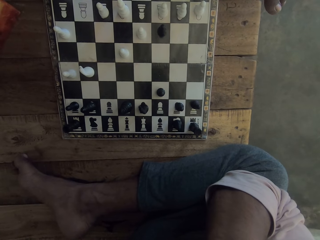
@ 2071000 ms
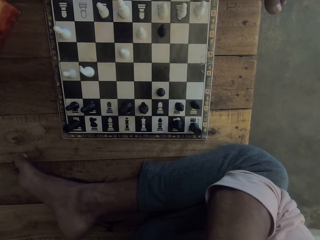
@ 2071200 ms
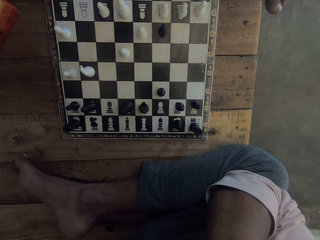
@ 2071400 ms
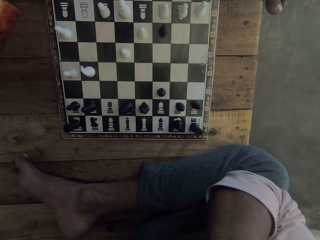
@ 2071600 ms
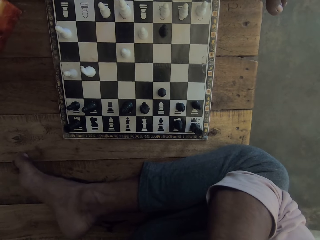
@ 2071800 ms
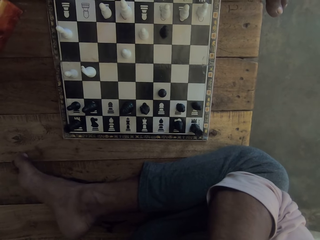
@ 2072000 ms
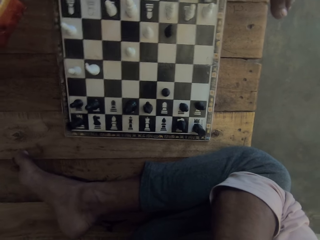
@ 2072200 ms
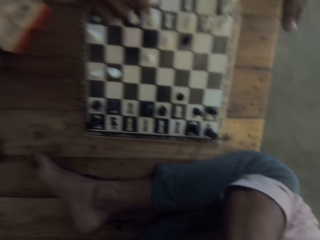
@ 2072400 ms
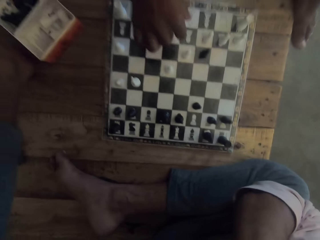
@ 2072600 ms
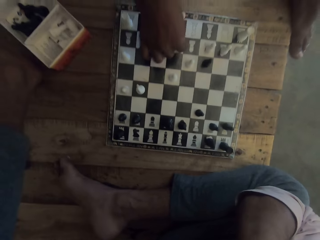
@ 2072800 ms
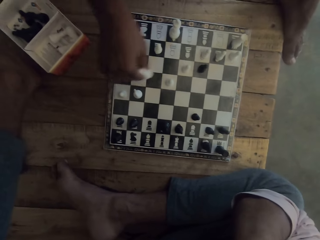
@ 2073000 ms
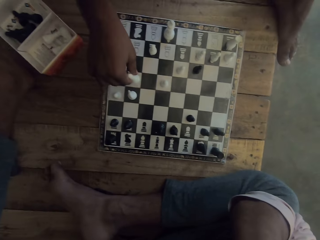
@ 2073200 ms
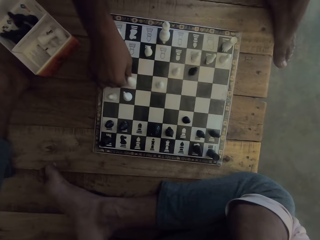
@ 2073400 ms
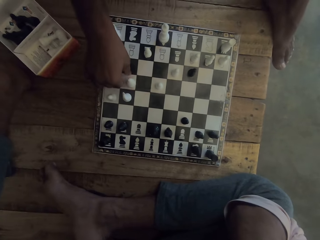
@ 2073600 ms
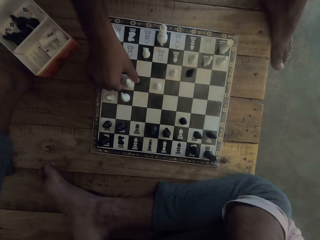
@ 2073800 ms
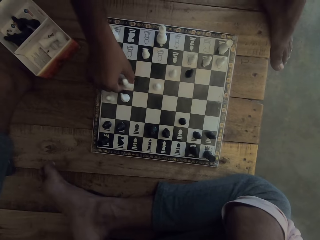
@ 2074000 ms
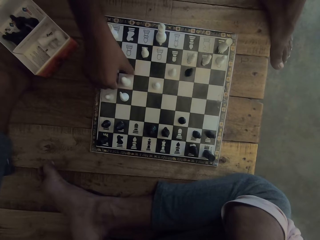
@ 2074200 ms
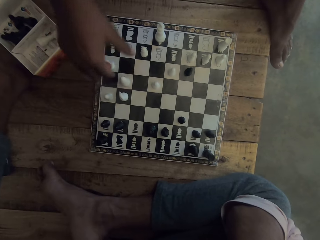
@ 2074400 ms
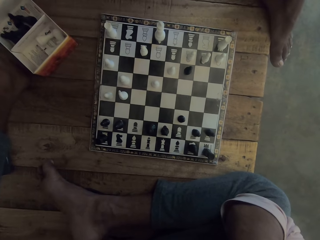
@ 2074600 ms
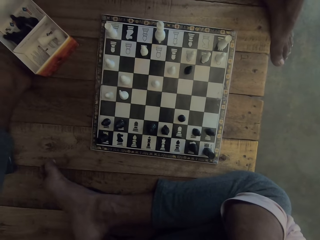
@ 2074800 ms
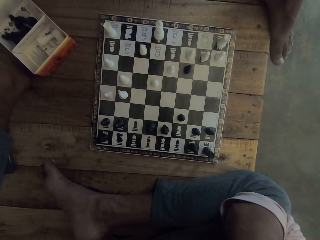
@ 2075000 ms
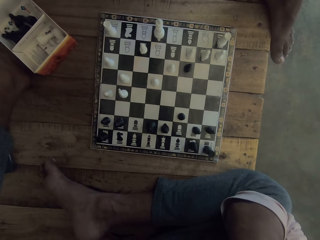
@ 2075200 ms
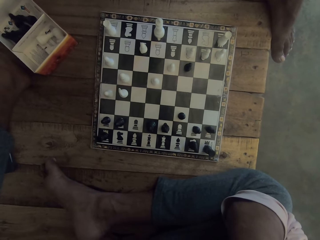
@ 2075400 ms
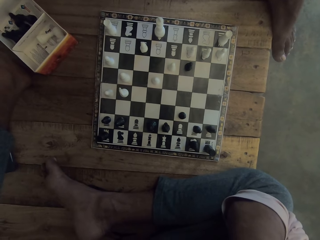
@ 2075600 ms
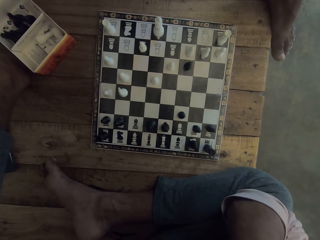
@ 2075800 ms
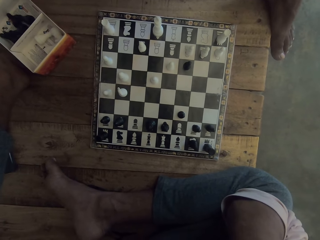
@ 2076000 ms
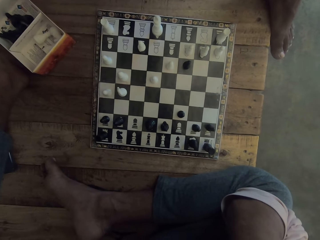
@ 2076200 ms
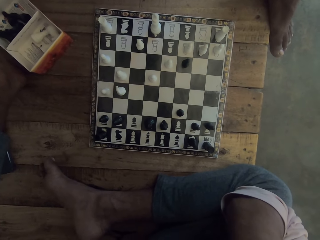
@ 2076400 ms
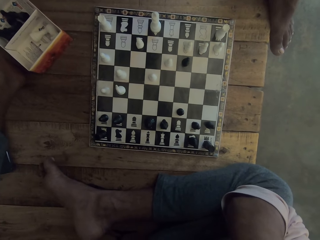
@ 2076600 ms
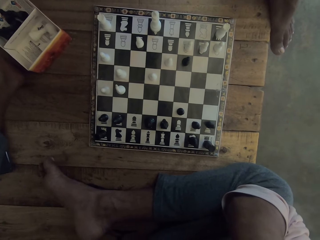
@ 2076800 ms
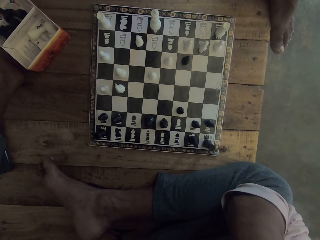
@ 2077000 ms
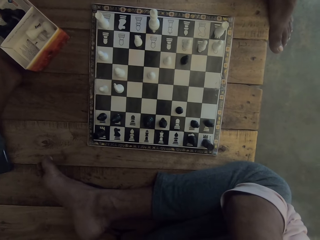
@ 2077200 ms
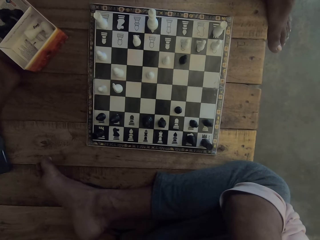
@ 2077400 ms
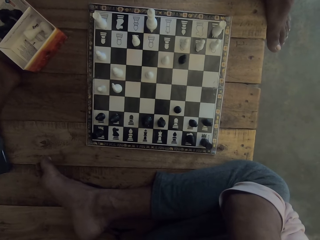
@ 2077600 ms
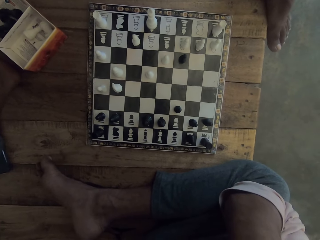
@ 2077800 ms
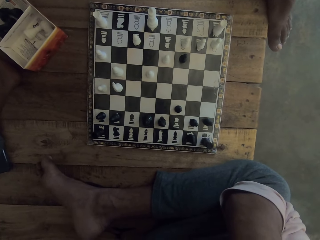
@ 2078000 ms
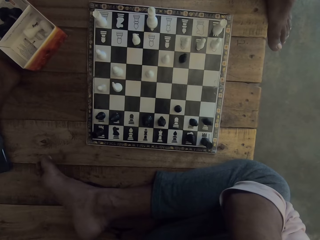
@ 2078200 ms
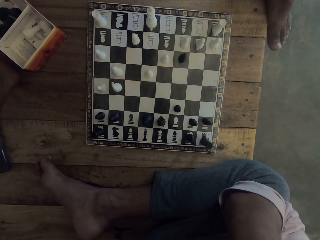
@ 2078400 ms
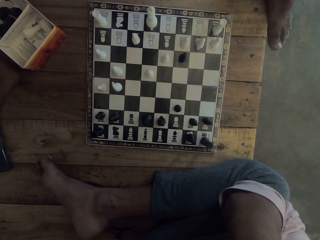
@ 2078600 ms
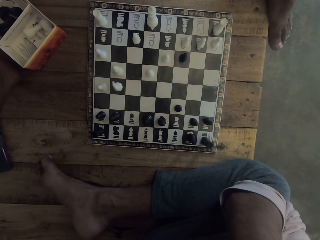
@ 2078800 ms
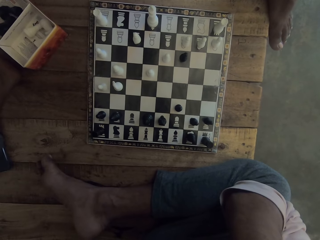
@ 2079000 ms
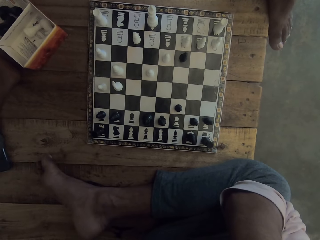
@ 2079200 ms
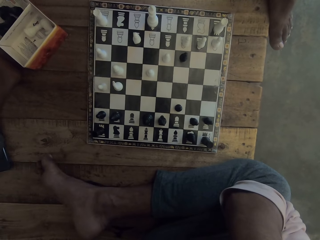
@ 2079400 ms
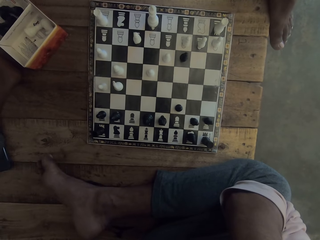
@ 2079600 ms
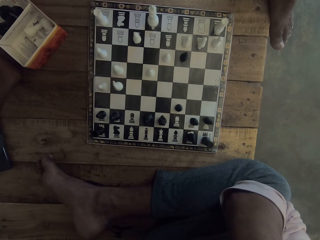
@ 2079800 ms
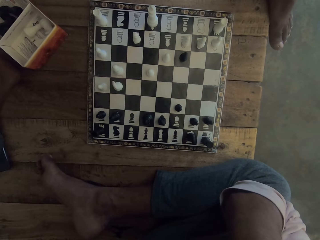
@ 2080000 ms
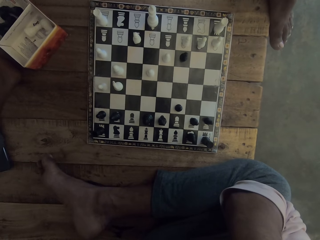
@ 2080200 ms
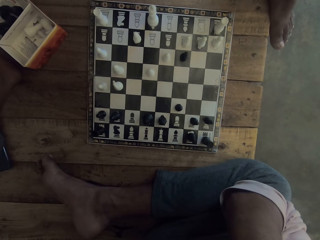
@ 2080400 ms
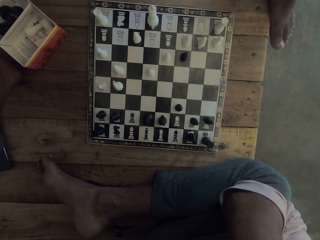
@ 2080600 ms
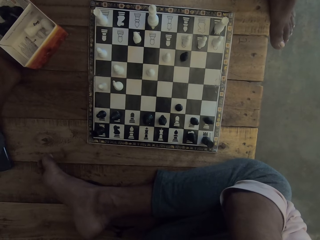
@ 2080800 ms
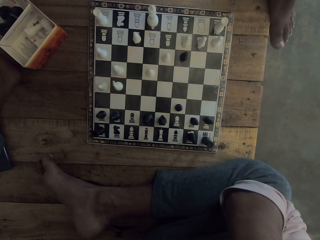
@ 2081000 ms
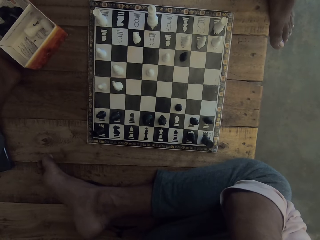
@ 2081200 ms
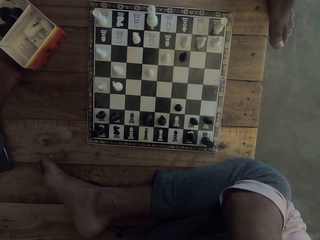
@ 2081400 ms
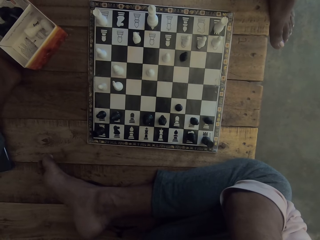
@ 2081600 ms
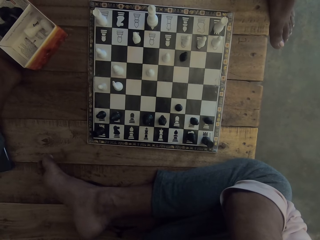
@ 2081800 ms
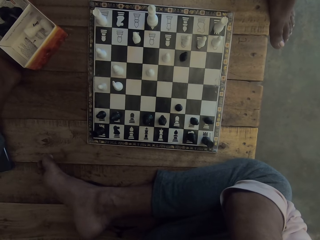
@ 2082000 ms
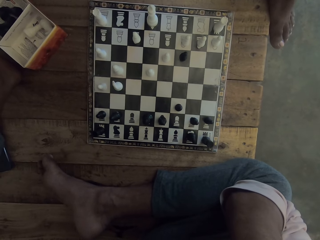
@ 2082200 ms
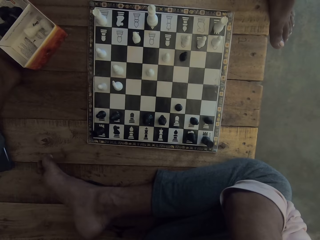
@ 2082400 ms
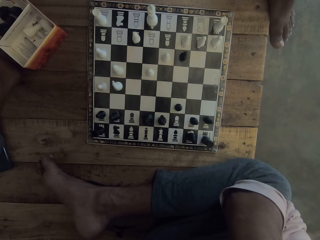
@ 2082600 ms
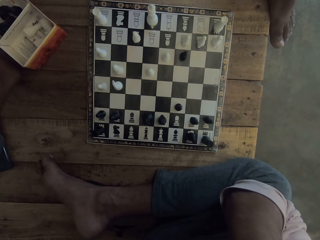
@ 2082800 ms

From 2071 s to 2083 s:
A man moves the piece on the chess board. The camera wearer plays chess. They look at the chess board.

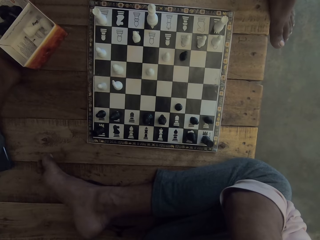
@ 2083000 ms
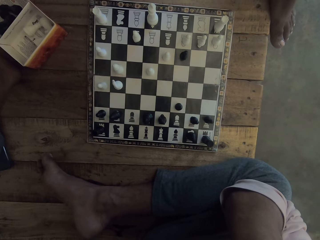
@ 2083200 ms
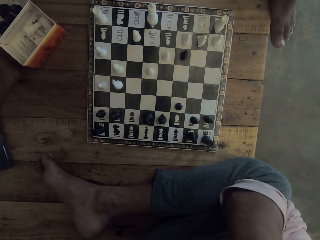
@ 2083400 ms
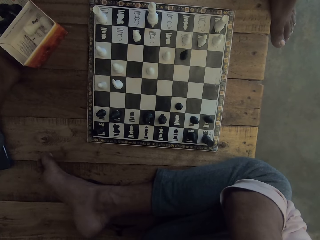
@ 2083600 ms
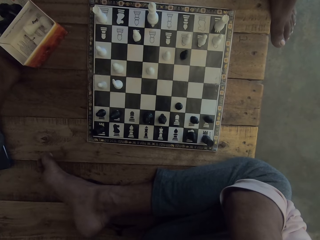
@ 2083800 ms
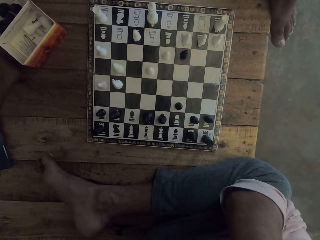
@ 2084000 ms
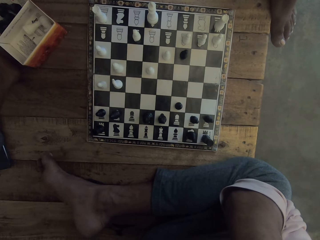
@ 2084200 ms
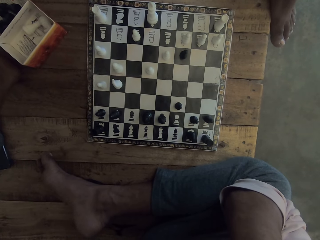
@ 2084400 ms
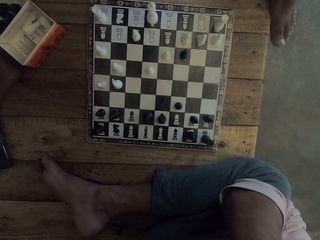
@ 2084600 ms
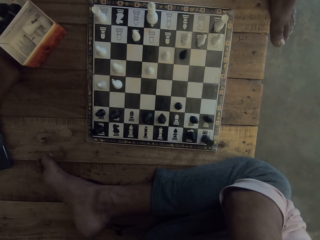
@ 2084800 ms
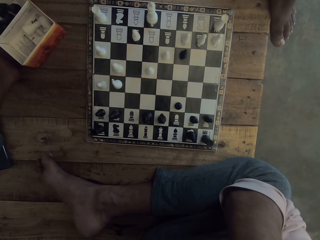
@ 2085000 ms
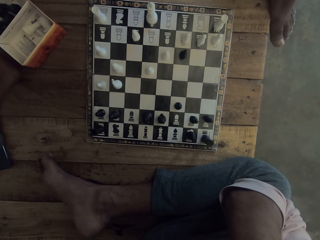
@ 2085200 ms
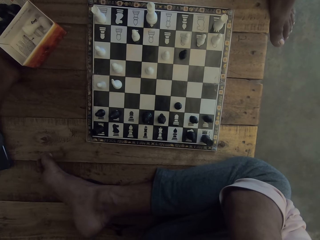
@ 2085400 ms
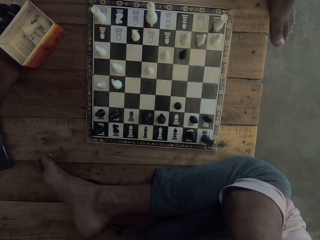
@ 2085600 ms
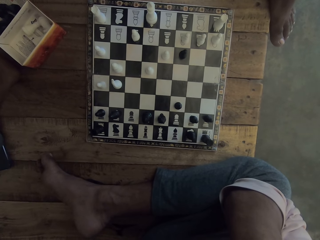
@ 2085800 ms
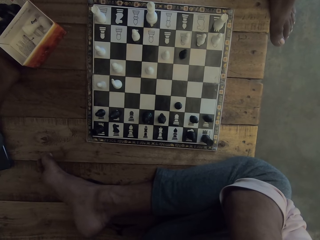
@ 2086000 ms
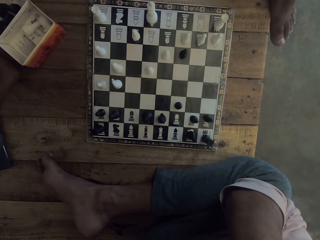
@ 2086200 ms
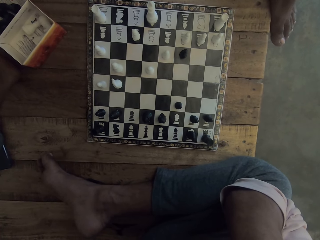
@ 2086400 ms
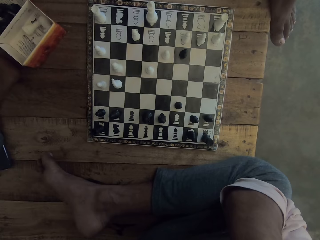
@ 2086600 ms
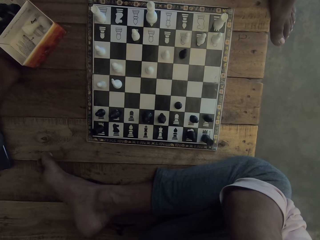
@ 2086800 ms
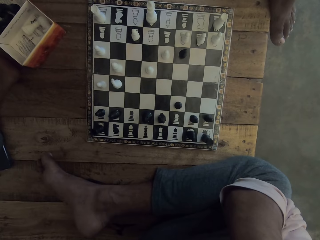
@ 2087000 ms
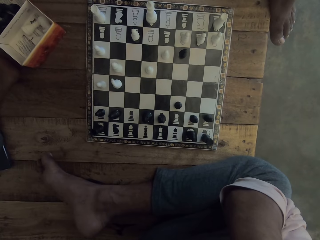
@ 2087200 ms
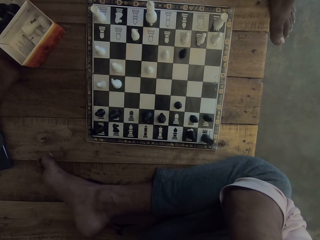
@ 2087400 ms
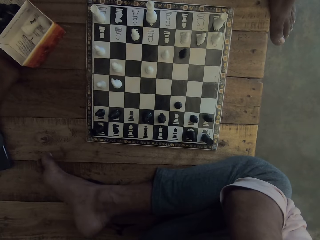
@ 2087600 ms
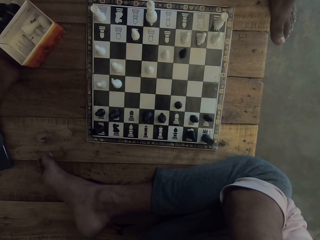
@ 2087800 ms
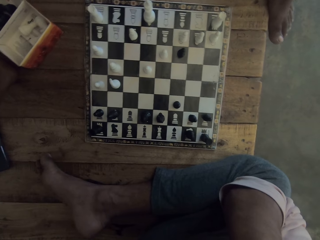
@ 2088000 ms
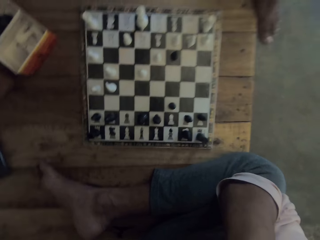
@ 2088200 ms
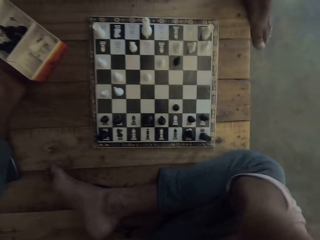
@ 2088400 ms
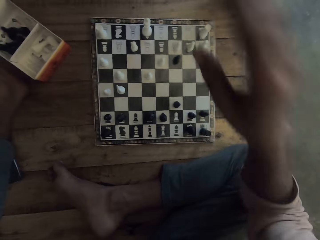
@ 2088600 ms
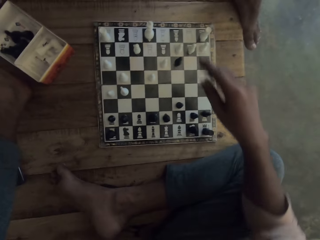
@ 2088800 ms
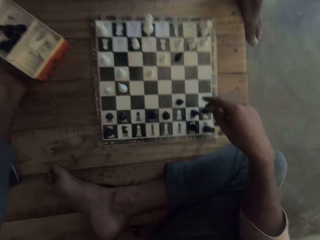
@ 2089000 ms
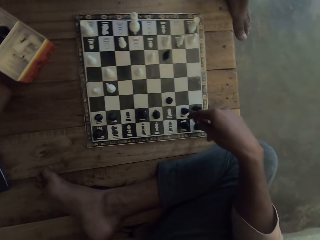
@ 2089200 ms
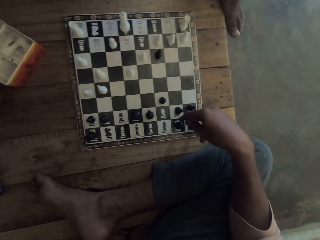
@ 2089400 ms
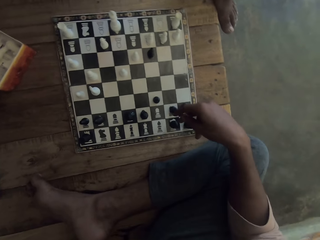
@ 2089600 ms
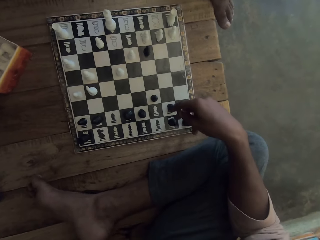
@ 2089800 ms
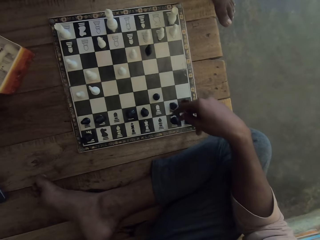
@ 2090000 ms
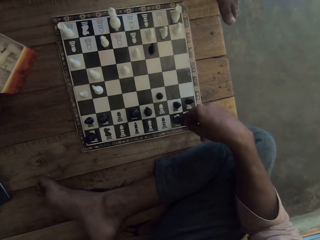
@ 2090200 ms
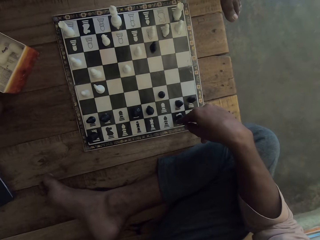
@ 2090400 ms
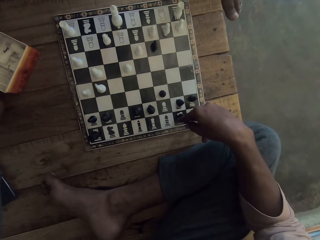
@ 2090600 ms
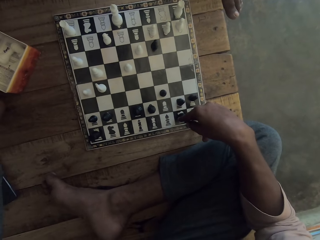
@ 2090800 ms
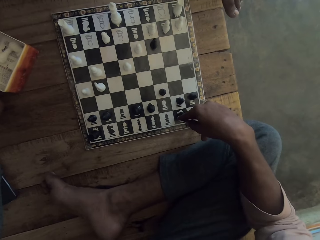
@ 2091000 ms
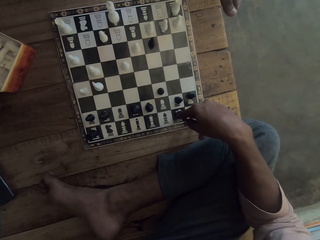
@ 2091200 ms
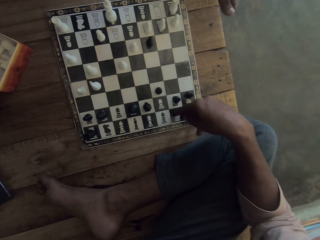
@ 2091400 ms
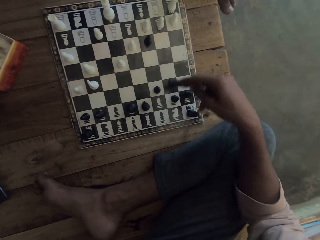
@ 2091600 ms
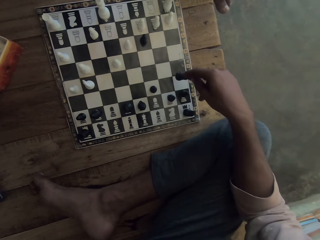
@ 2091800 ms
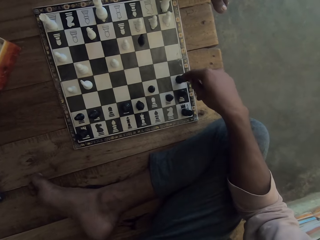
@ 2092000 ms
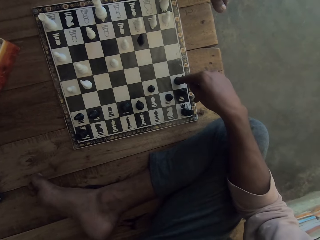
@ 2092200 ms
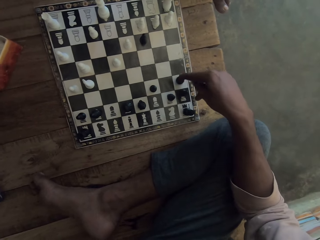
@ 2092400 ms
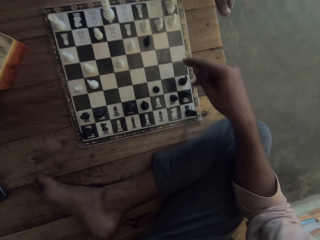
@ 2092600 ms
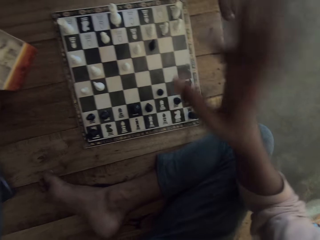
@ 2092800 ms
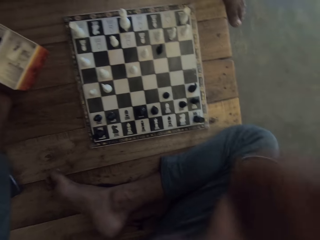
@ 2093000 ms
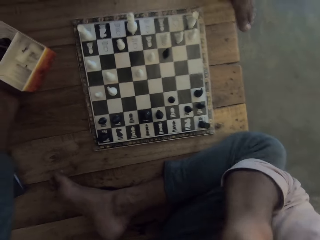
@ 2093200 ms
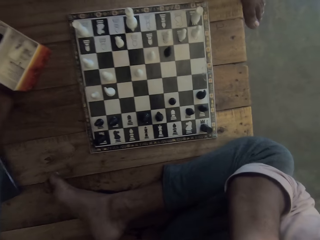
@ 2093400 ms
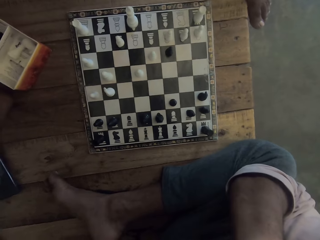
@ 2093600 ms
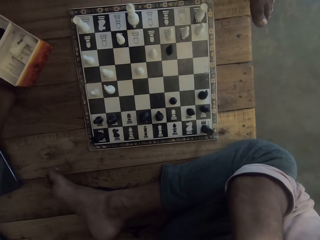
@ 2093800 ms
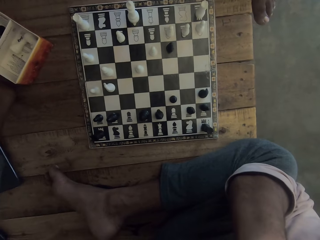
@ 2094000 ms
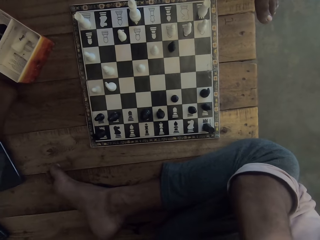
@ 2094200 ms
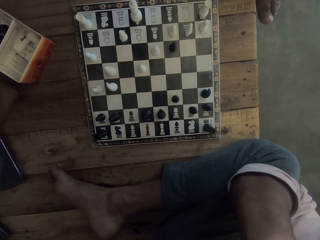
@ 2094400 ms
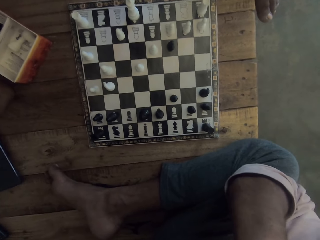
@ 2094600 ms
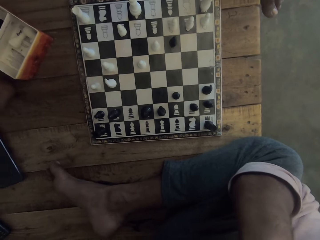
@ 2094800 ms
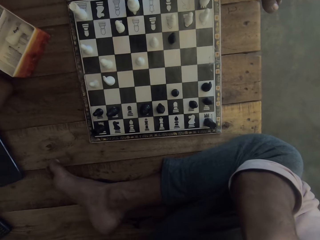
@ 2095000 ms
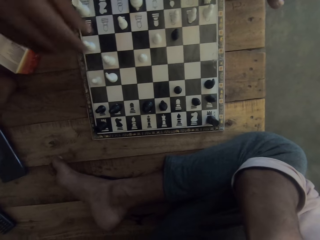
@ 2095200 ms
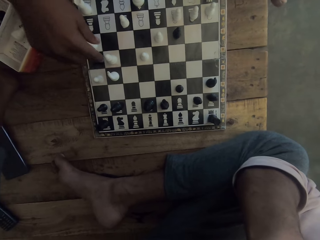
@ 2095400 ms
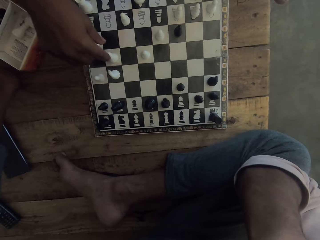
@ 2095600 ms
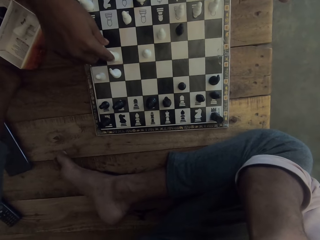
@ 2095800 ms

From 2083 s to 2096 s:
The camera wearer lowers the right hand. A man plays chess. The camera wearer moves the piece on the chess board. The man looks at the chess board.
